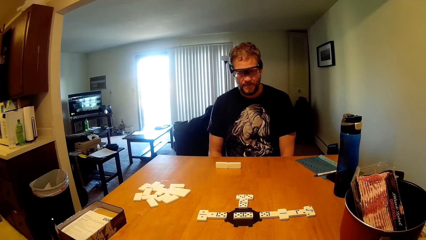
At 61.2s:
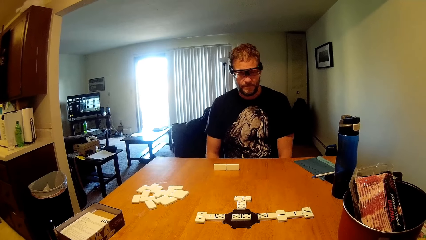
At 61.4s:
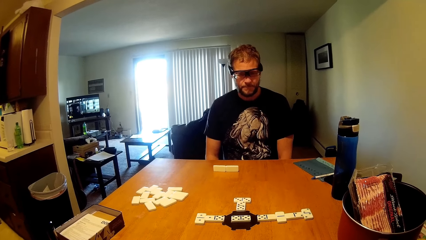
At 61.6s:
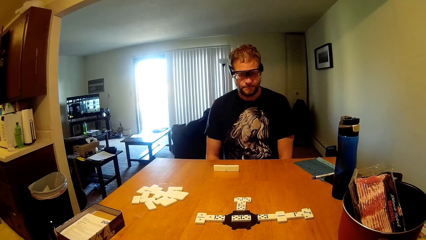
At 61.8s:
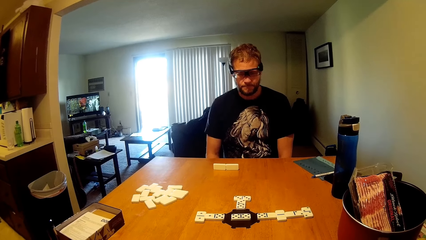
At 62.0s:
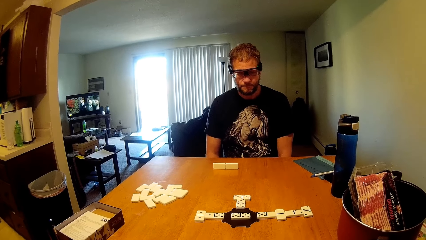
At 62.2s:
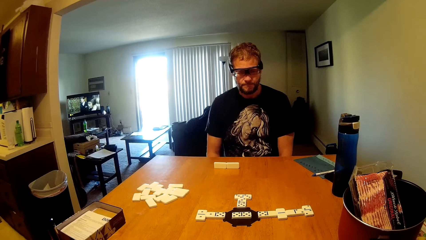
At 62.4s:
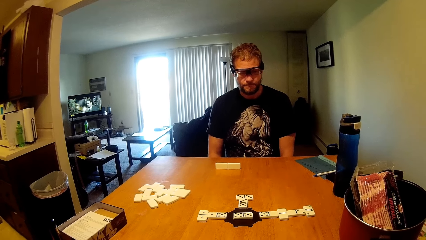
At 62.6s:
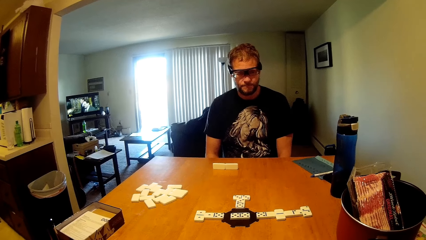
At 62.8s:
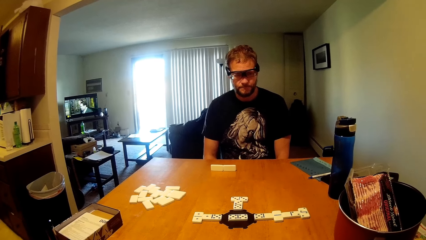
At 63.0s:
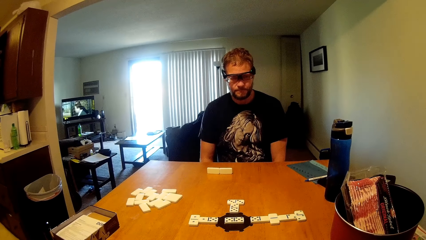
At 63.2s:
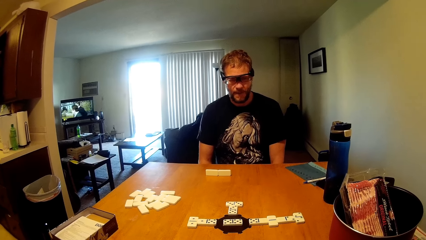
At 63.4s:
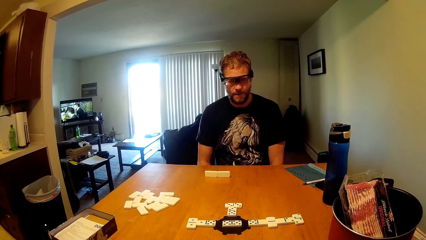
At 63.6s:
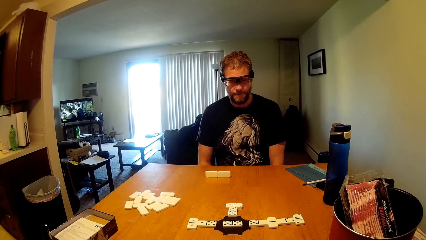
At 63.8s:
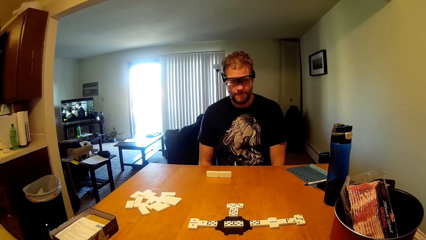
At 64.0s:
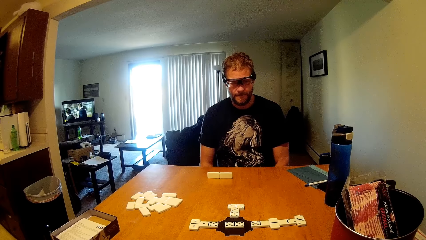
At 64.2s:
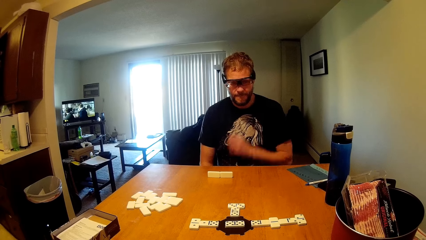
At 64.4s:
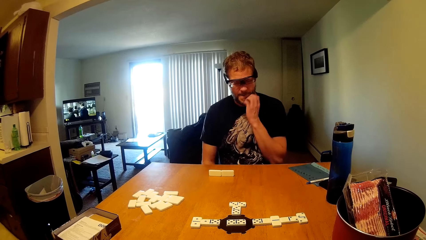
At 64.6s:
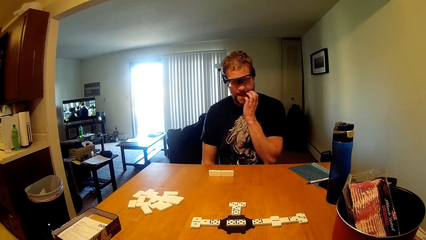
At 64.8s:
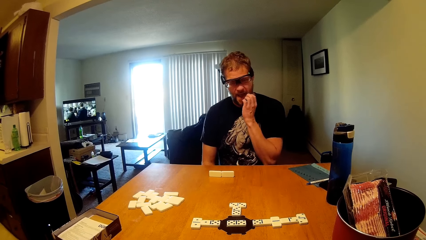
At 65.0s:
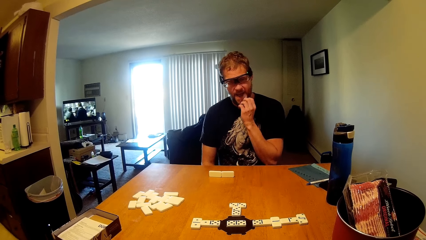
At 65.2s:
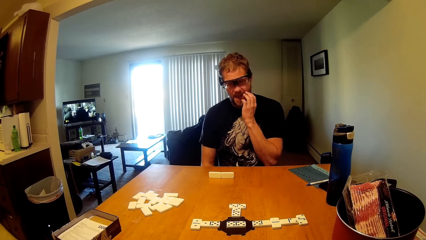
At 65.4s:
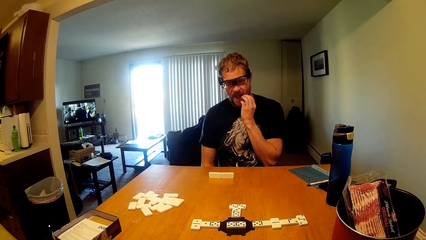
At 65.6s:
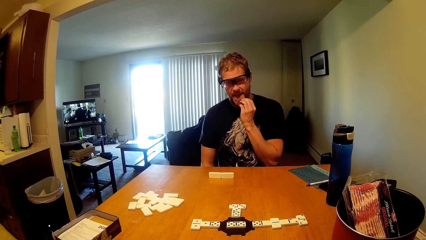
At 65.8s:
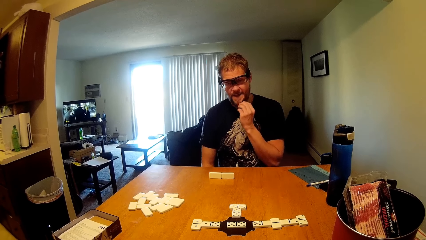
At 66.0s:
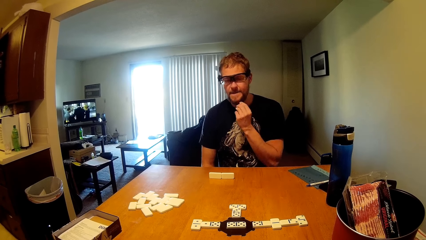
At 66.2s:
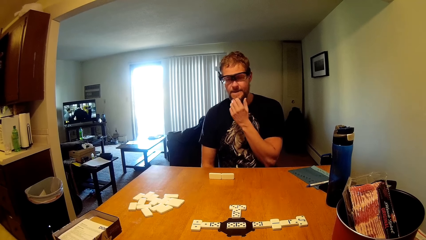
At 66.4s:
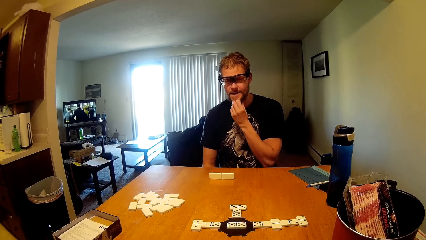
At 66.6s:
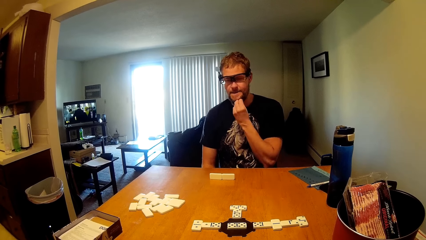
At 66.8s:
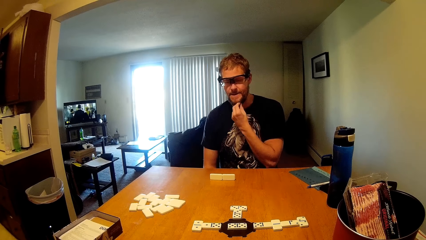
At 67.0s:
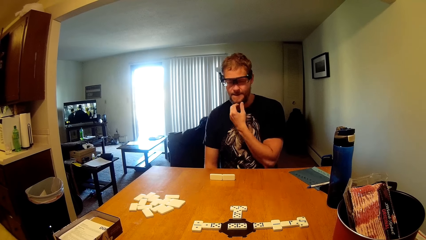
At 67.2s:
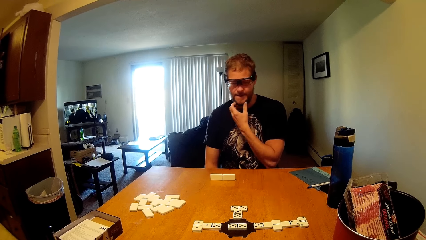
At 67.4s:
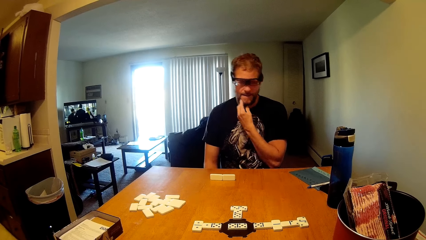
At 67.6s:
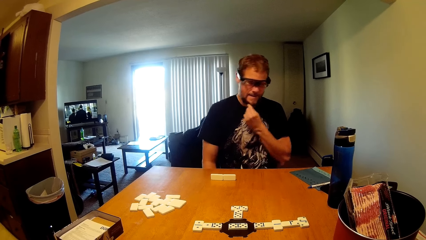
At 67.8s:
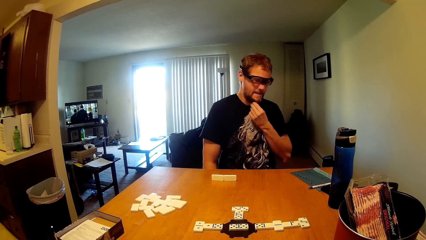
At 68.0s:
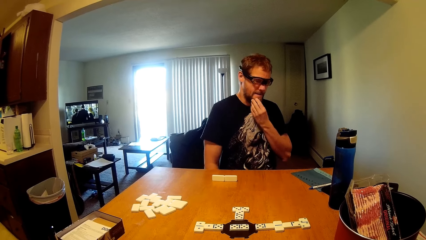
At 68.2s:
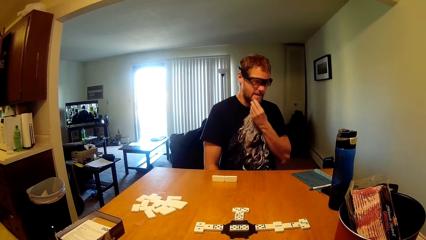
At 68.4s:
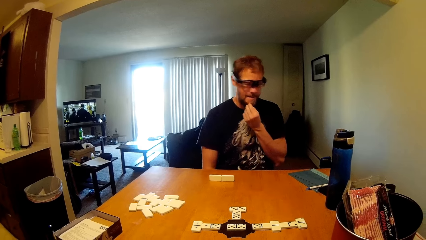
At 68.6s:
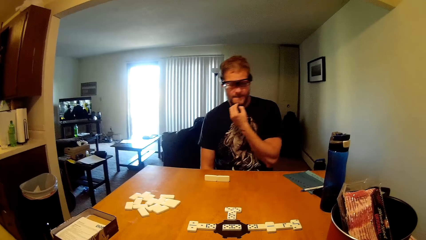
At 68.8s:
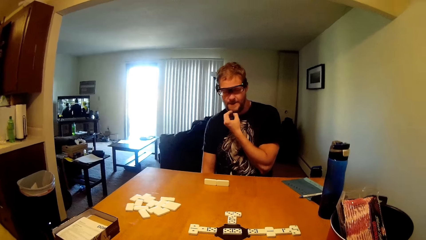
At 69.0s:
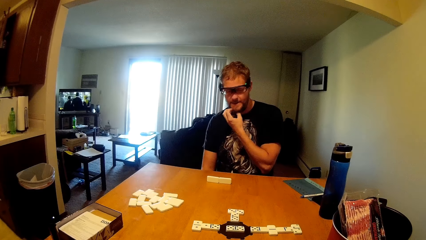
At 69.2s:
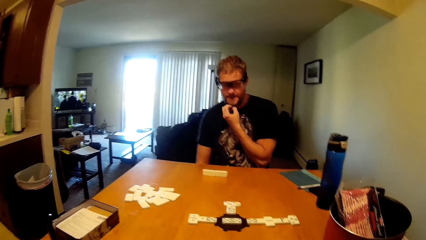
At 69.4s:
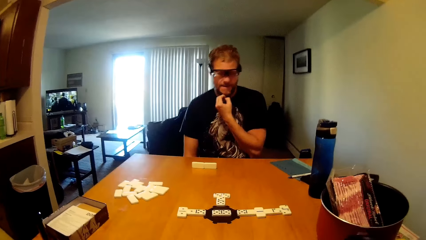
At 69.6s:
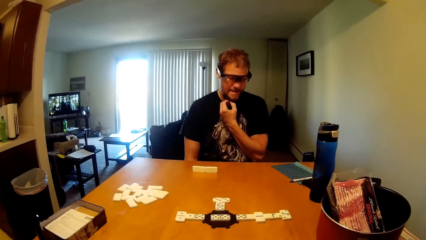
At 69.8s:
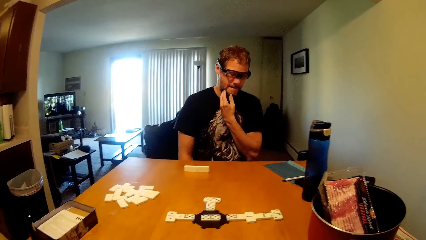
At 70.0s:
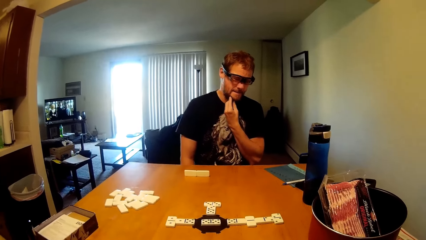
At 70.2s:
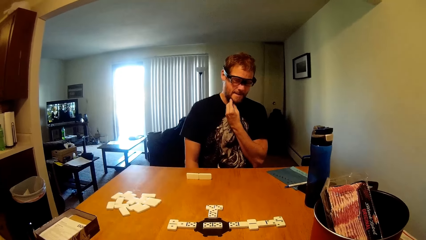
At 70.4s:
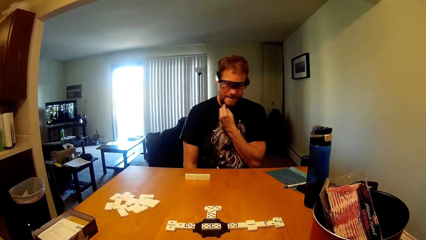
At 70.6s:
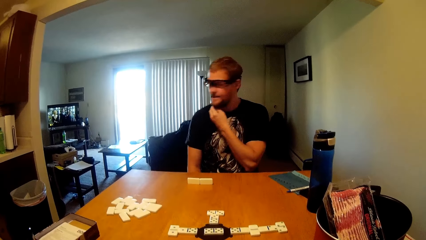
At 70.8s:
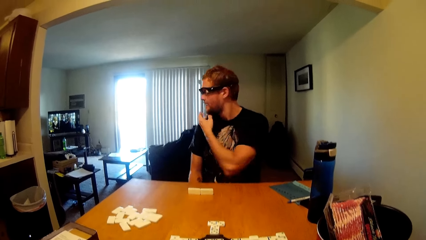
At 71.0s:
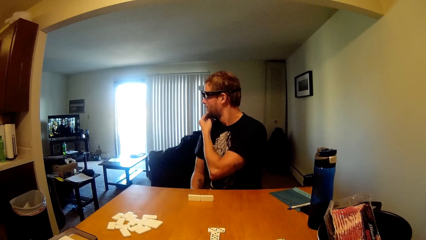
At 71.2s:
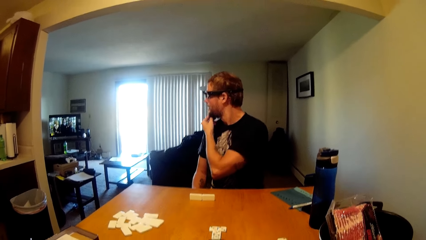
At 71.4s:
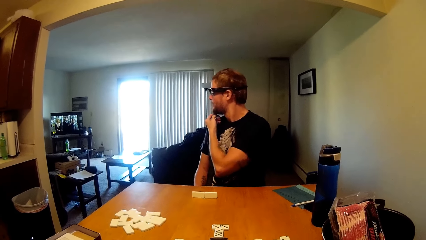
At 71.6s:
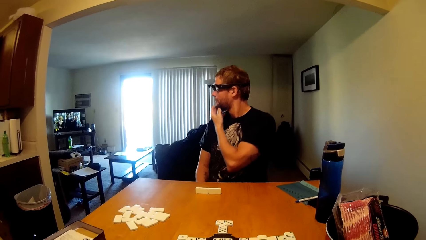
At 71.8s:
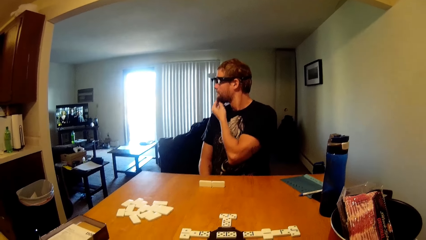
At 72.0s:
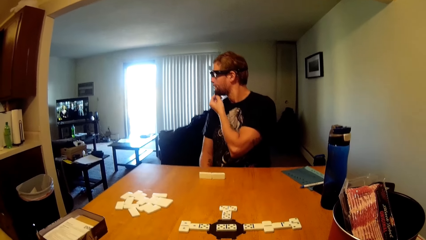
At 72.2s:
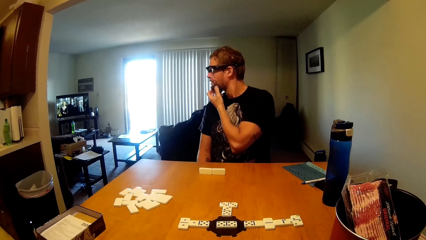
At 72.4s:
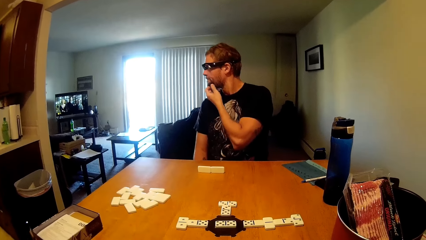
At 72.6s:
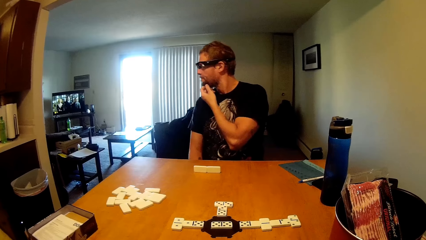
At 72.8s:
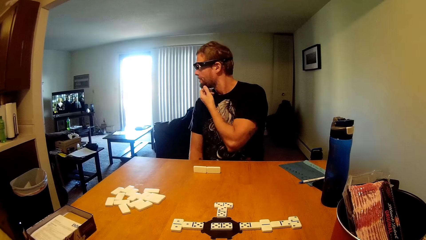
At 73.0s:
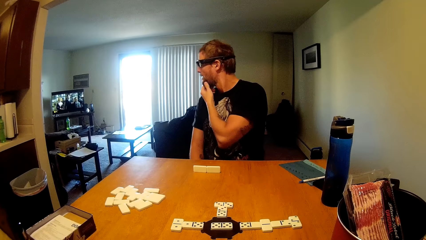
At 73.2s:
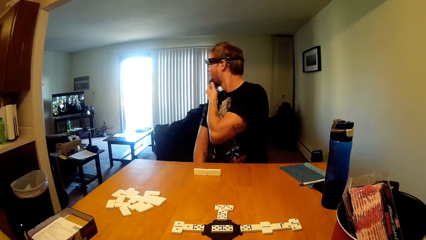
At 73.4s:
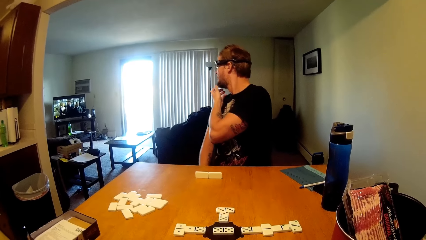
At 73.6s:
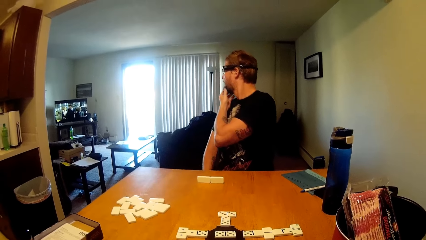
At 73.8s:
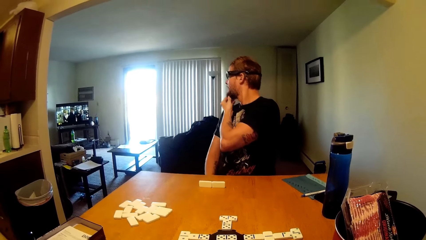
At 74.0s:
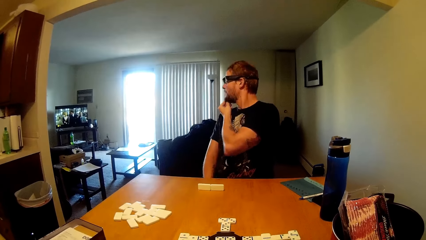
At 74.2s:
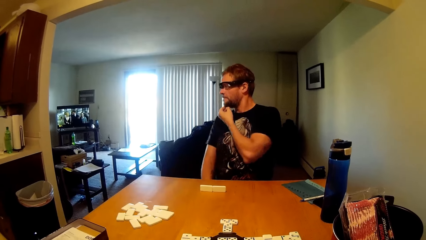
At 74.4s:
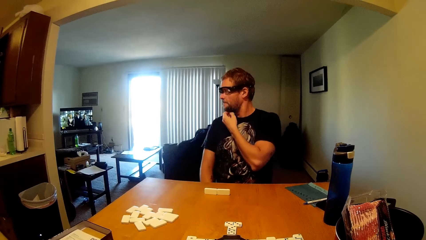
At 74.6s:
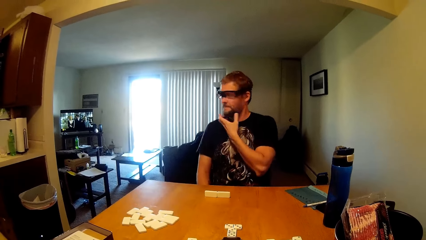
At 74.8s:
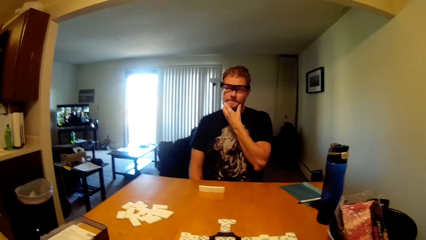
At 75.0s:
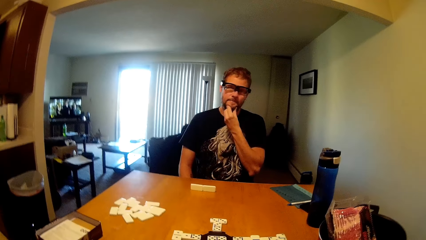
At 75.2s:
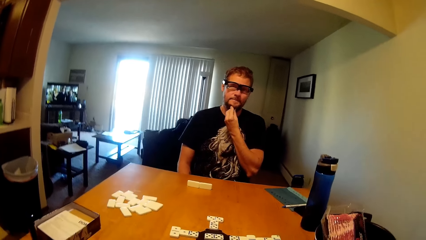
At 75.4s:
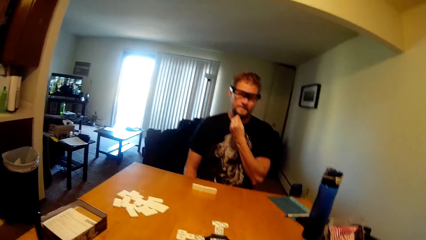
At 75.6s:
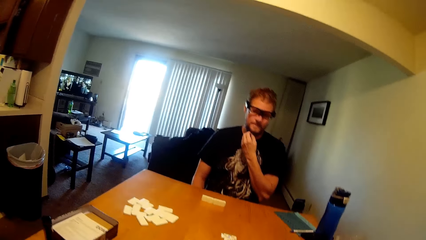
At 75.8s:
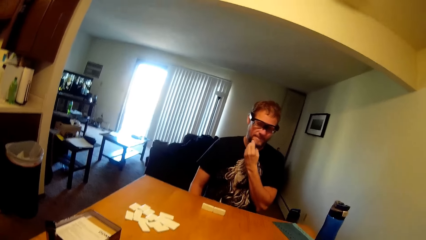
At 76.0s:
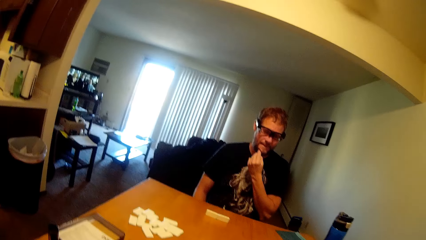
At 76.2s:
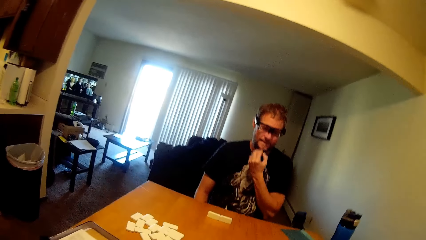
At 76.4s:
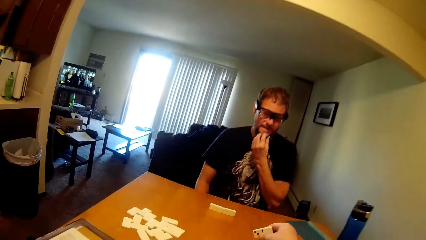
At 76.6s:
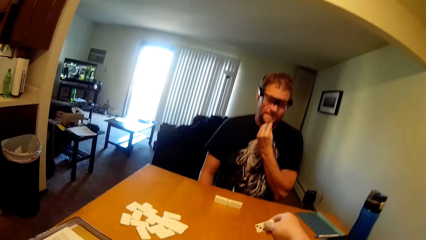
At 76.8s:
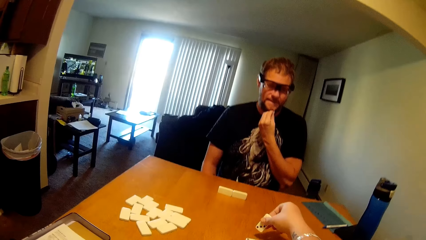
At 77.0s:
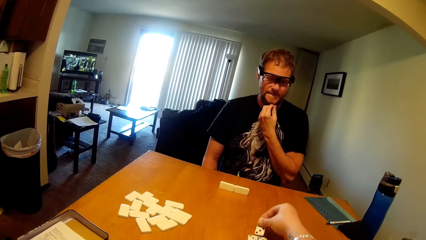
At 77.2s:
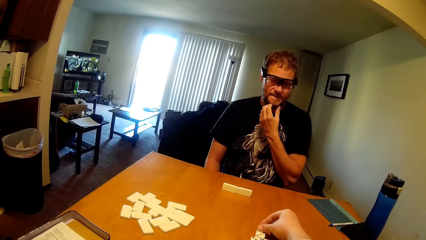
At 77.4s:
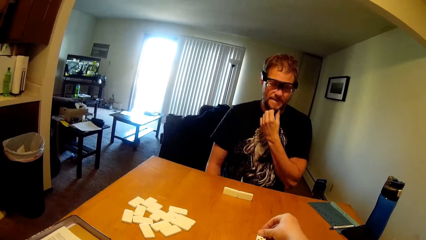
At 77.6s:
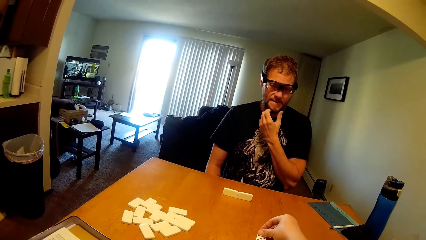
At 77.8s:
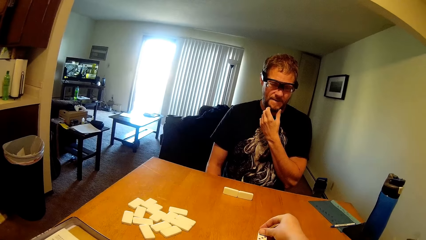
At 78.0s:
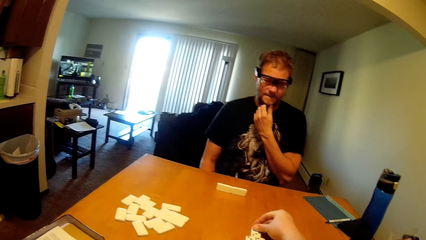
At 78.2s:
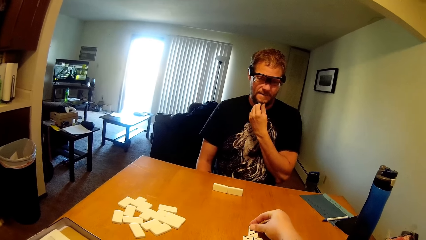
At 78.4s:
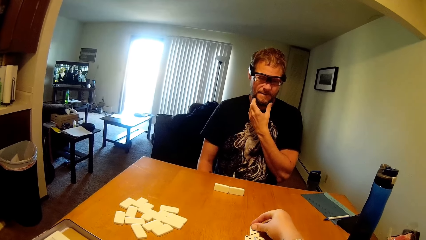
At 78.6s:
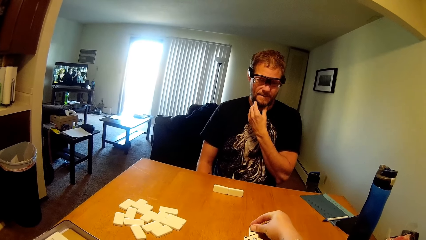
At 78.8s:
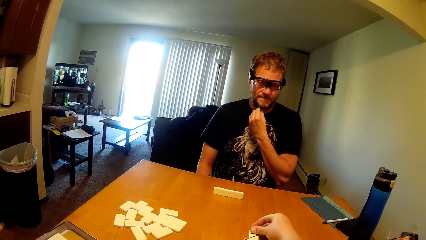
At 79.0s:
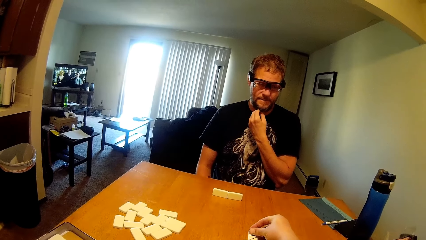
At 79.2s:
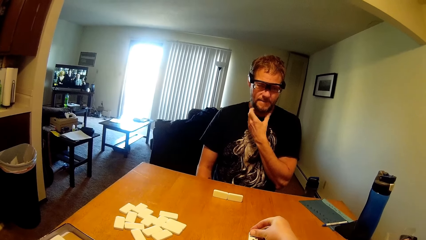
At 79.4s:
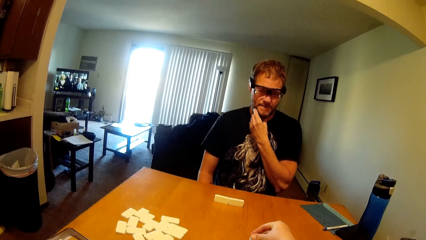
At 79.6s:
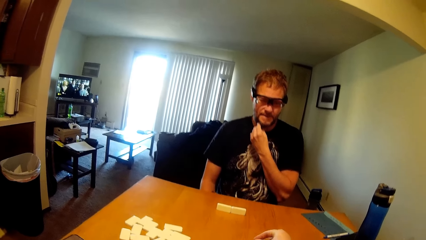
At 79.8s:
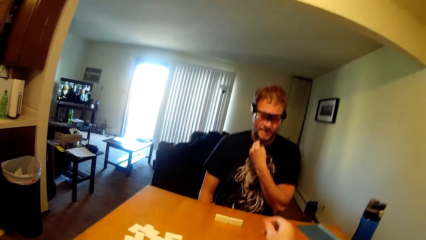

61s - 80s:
A man scratches the chin. He touches his beard. He dances. He looks at the TV. He looks around. The camera wearer drops a game piece. They place scrabbles on the table.
